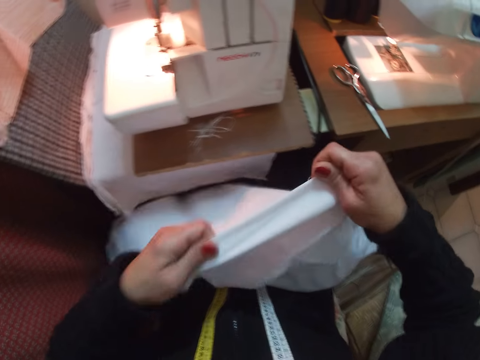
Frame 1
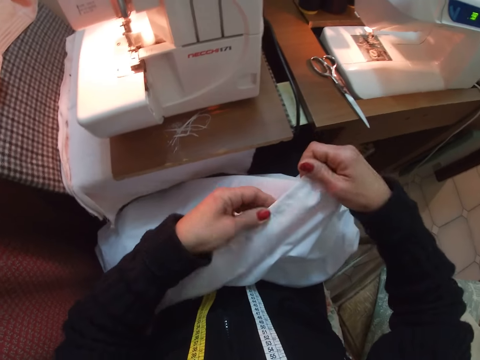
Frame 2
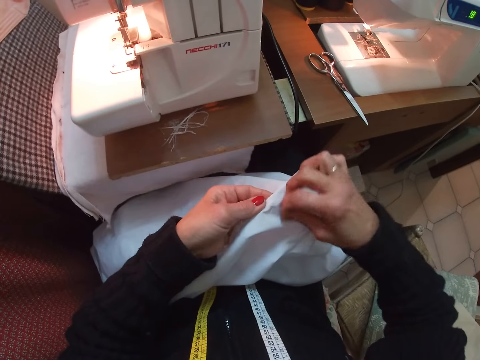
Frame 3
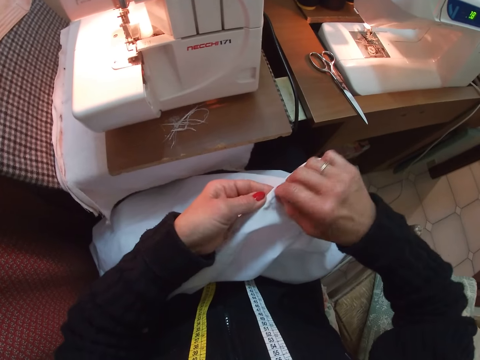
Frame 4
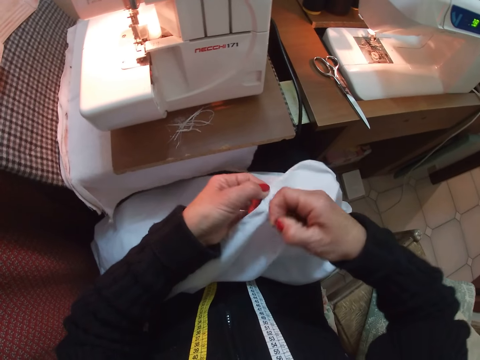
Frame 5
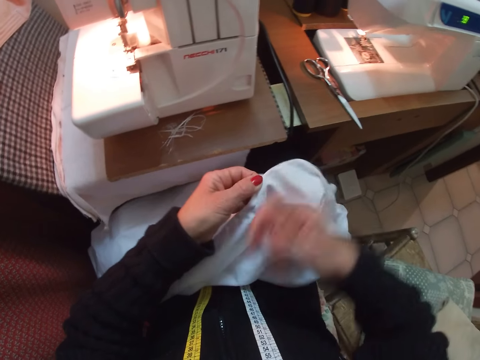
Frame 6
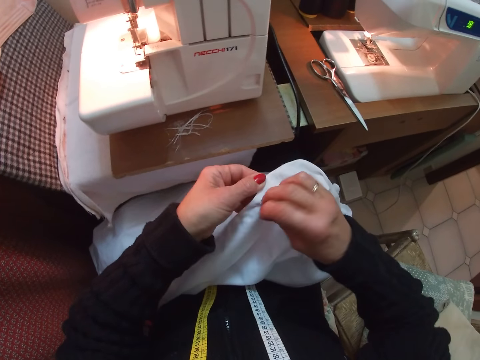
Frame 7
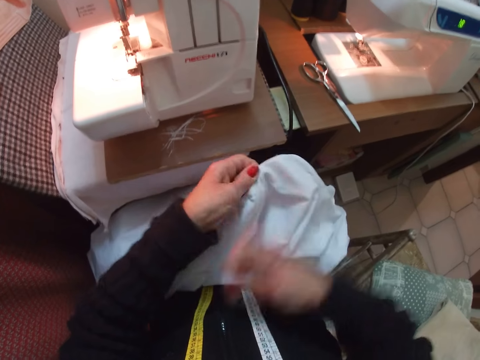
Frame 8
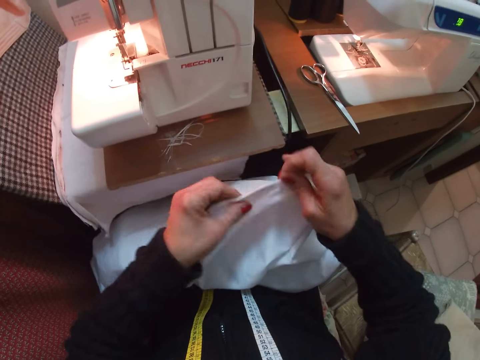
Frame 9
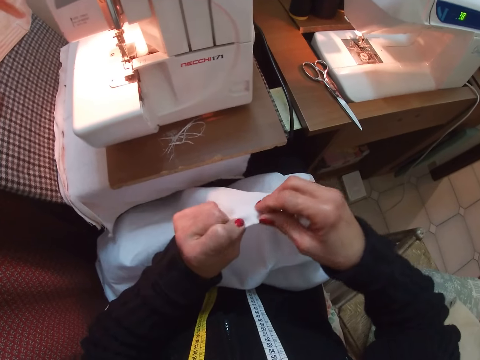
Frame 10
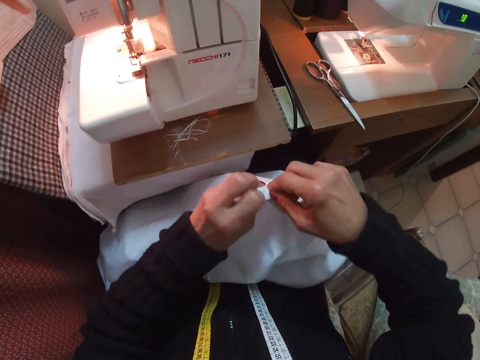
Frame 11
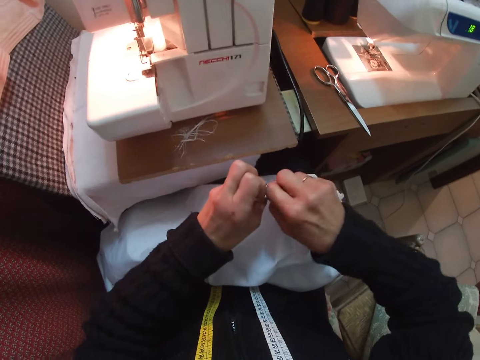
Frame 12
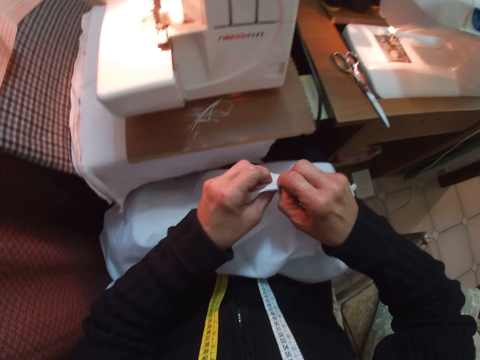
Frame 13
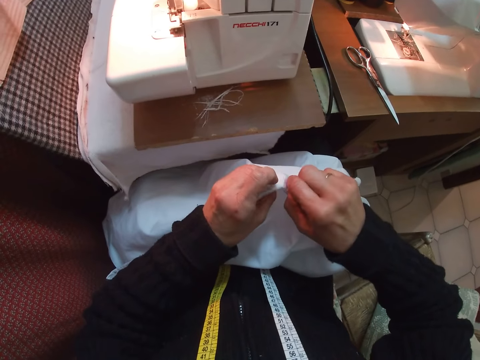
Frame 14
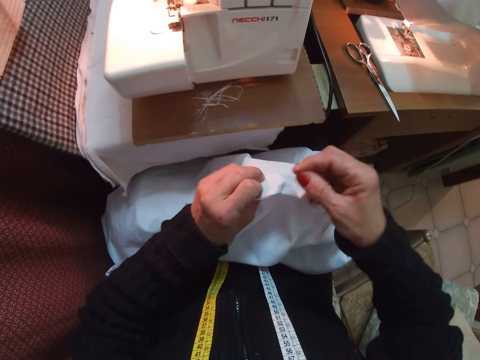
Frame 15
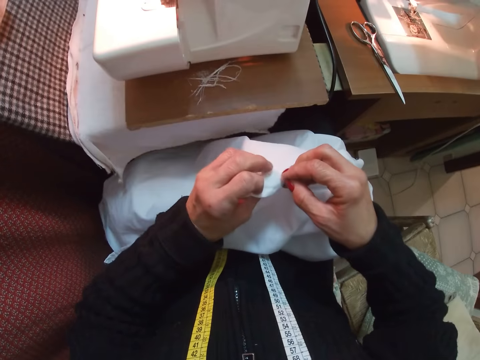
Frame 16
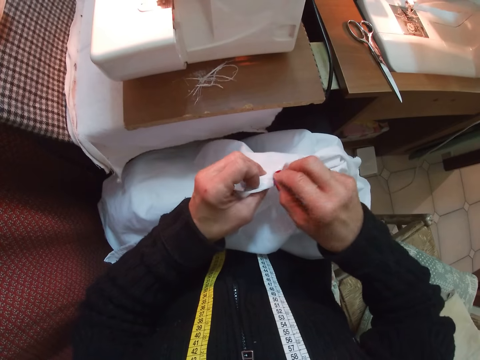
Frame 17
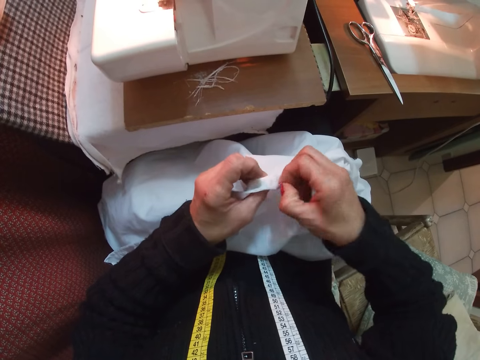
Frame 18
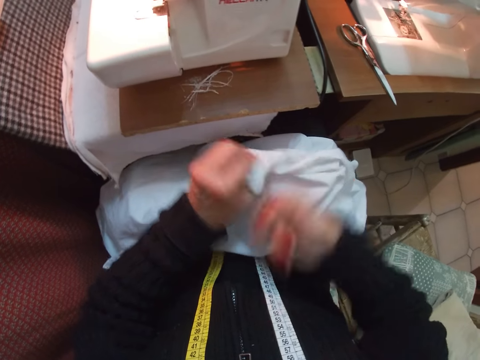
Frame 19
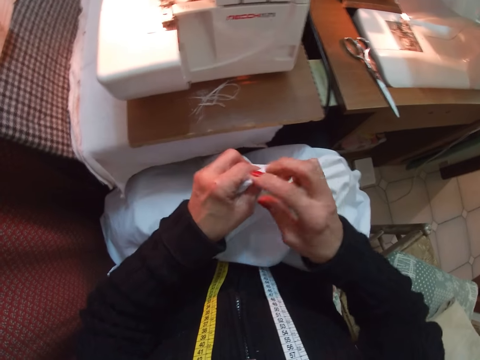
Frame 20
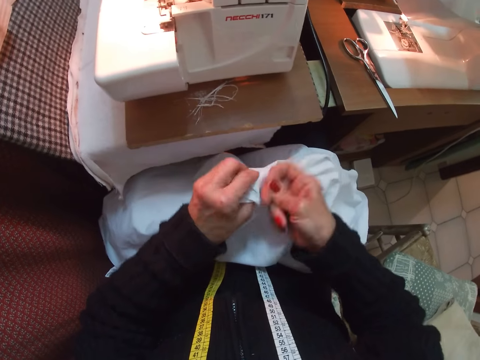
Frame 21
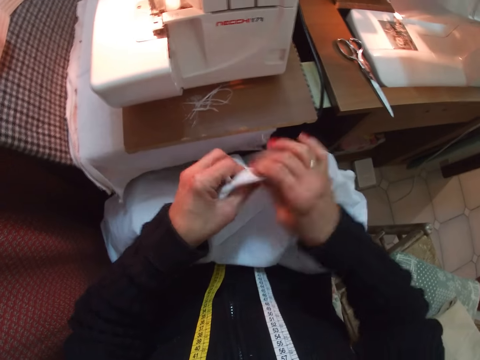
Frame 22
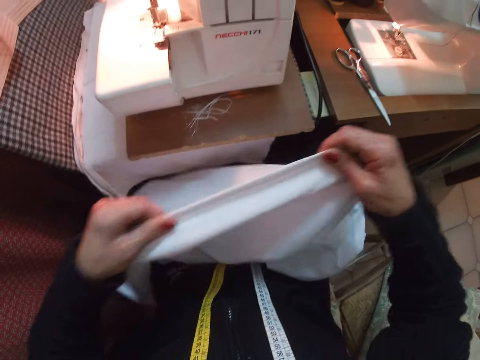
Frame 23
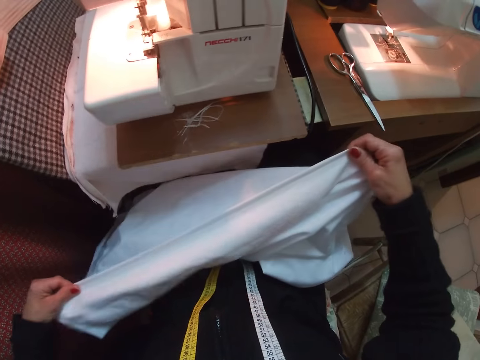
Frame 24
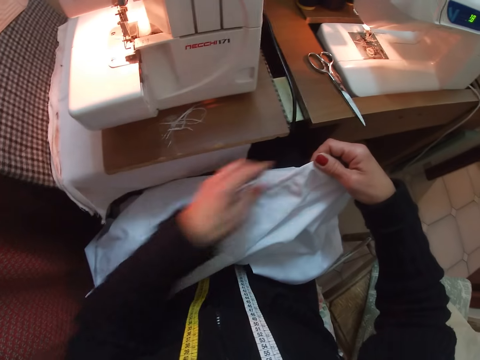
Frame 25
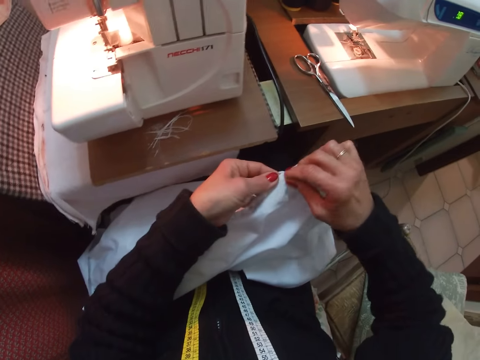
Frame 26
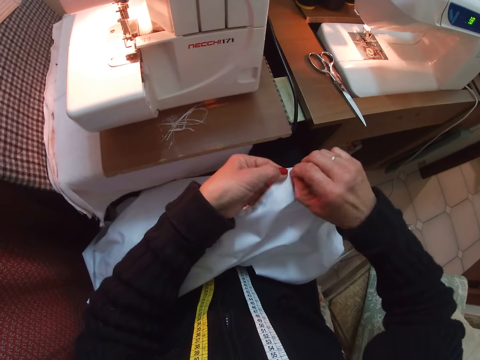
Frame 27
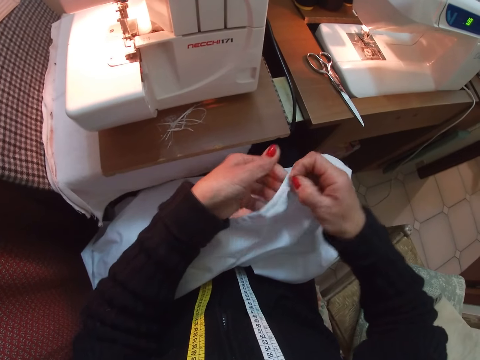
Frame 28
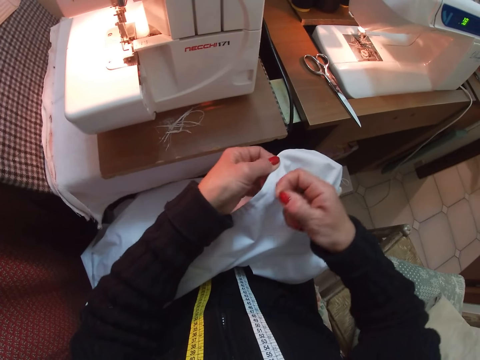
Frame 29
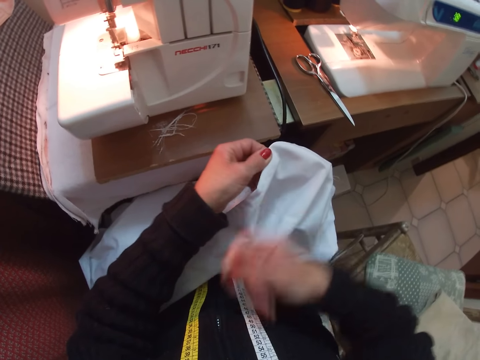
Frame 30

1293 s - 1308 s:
The camera wearer stretches the cloth. They pull a yarn out of the cloth. They stretch the cloth. They pull a yarn out of the cloth. They stretch the cloth. They pull a yarn out of the cloth.

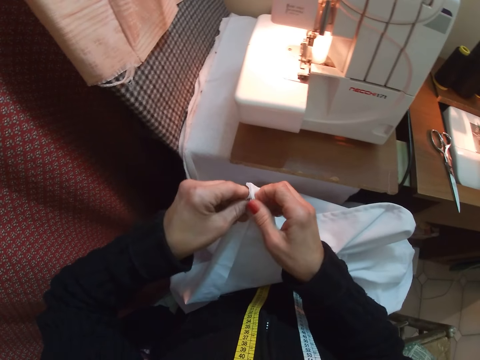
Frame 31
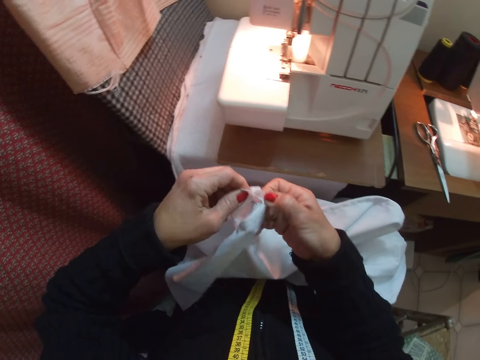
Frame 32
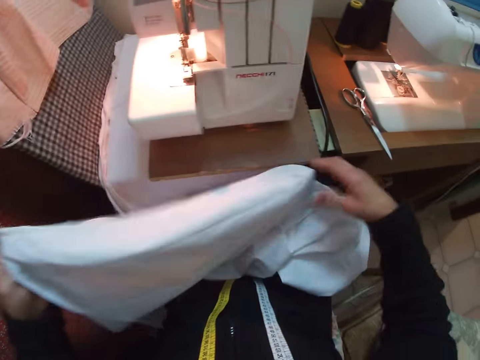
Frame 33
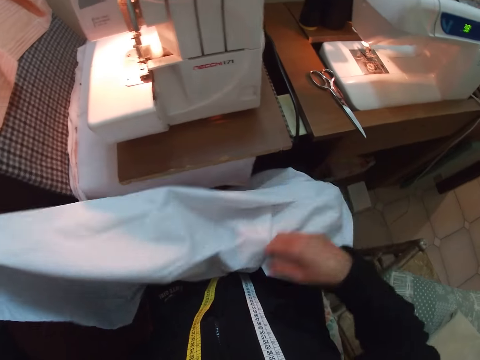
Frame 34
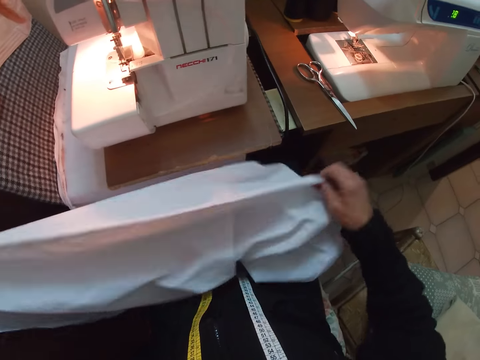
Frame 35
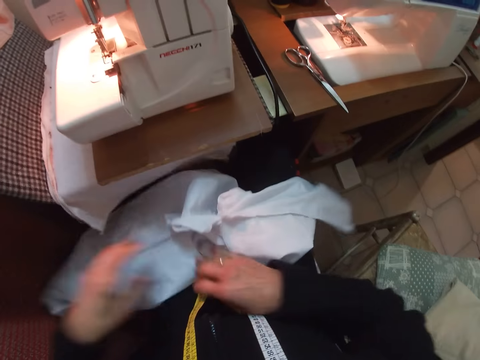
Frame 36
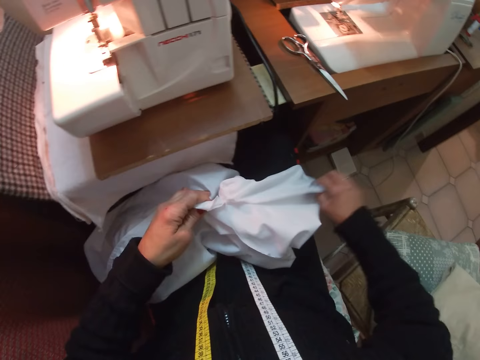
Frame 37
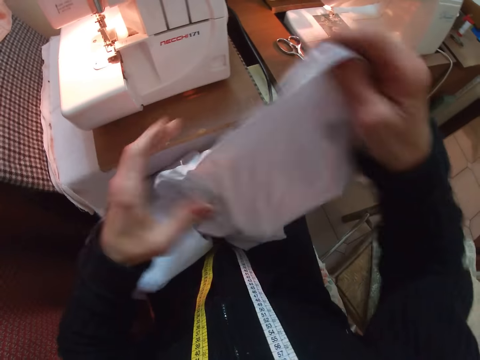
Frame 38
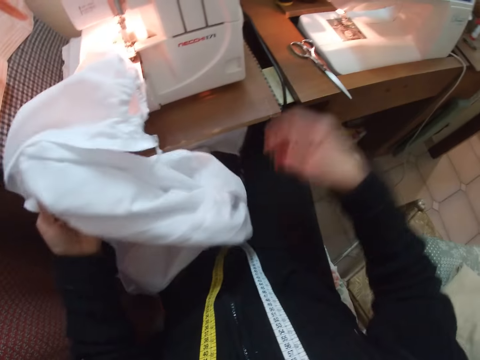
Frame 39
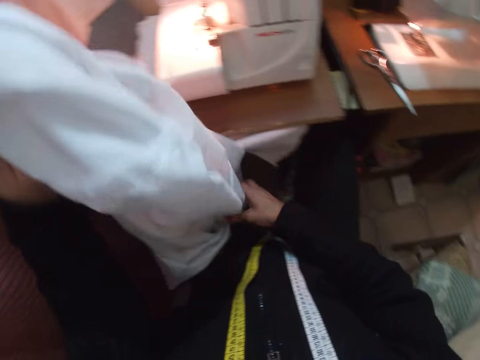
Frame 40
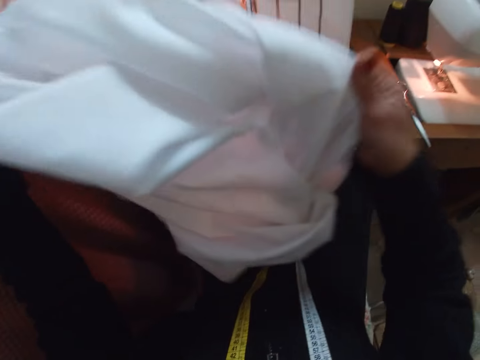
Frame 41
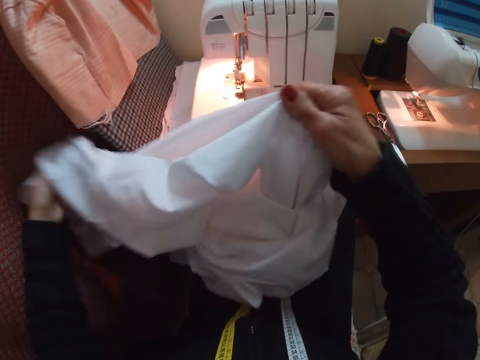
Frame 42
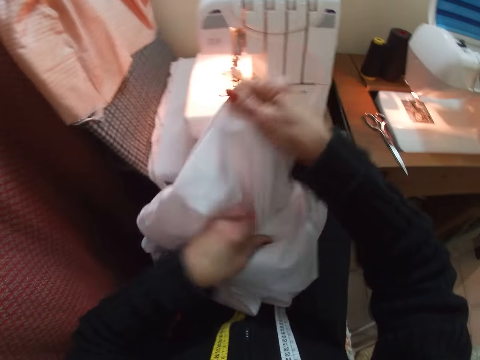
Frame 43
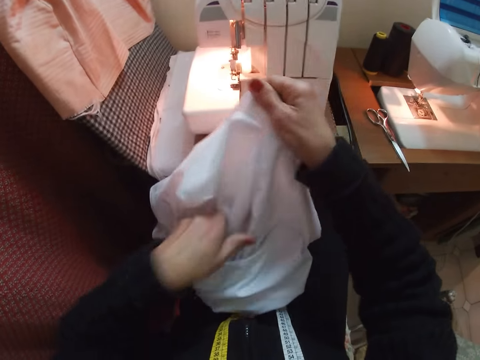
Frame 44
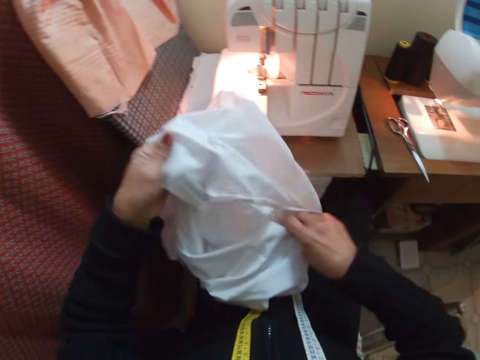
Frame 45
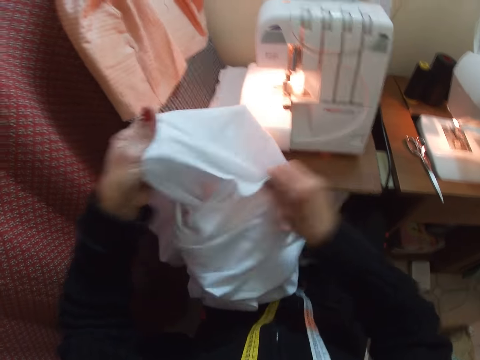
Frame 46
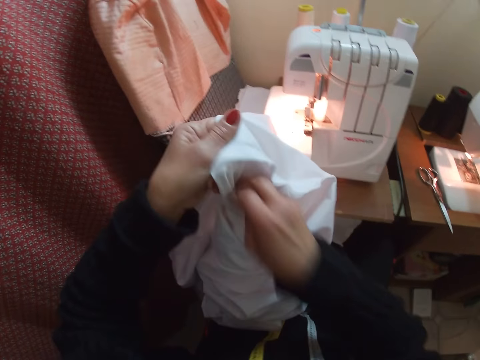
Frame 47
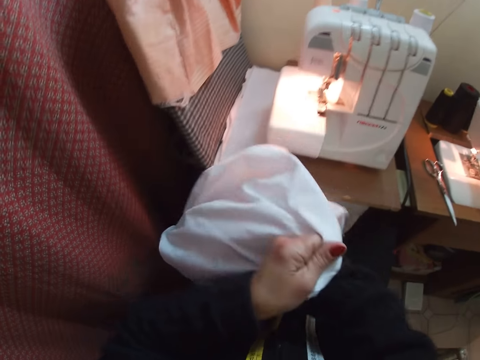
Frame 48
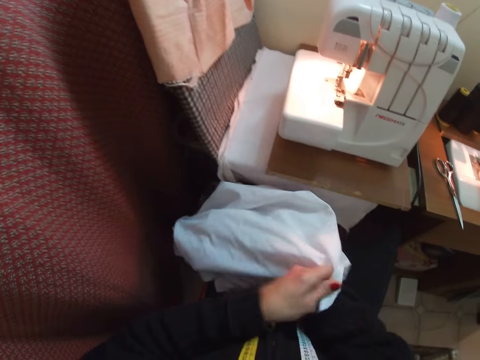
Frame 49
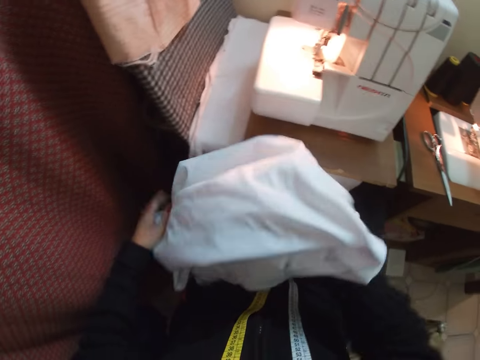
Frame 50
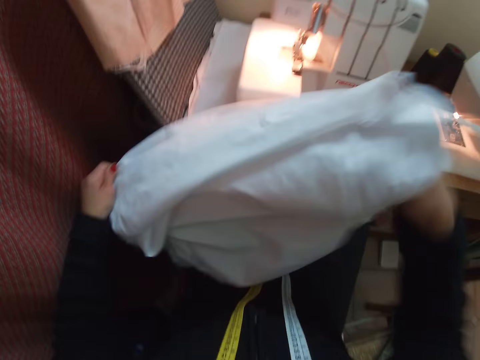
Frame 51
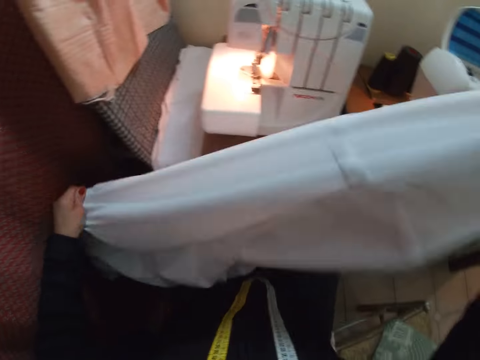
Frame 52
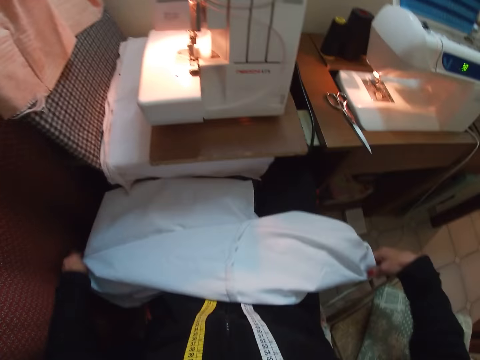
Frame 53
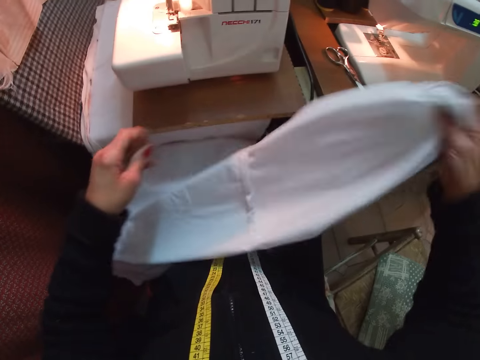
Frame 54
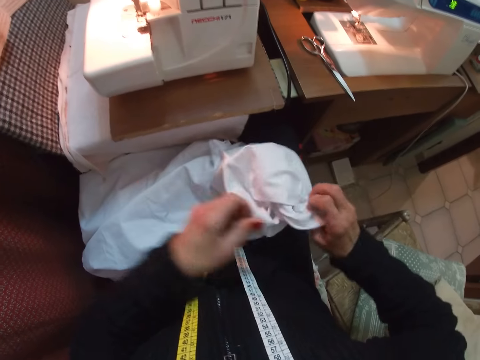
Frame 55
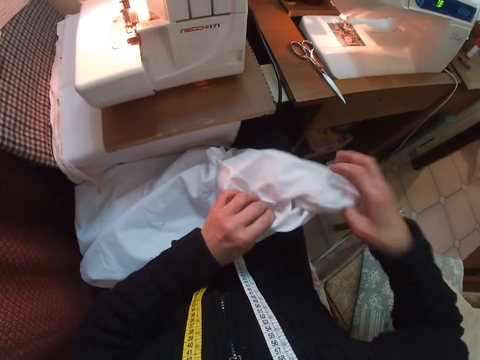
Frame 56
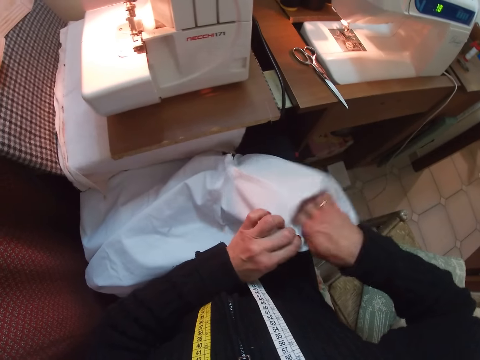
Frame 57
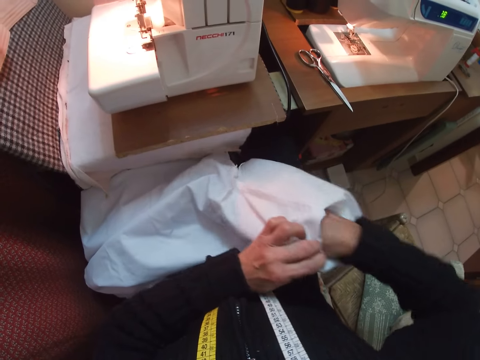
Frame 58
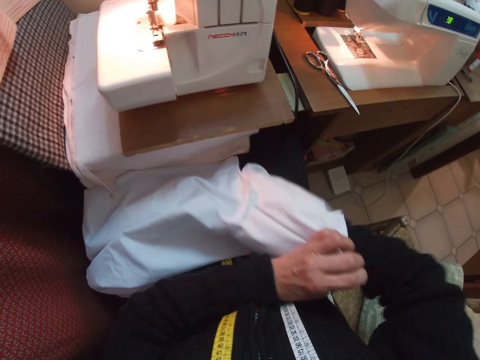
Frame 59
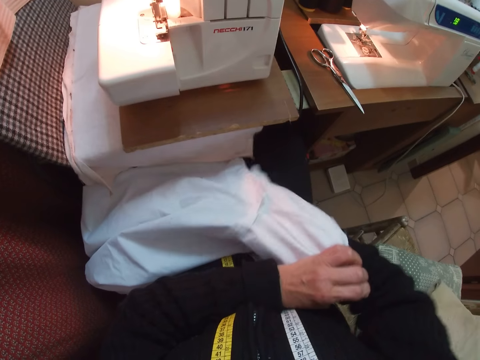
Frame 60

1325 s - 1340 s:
The camera wearer checks the cloth edge. They stretch the cloth. They adjust the cloth. They turn the cloth inside out.
